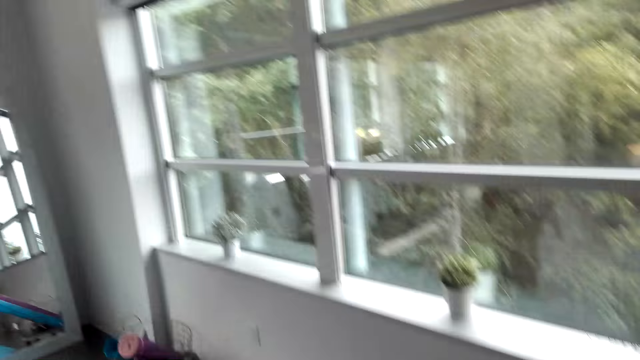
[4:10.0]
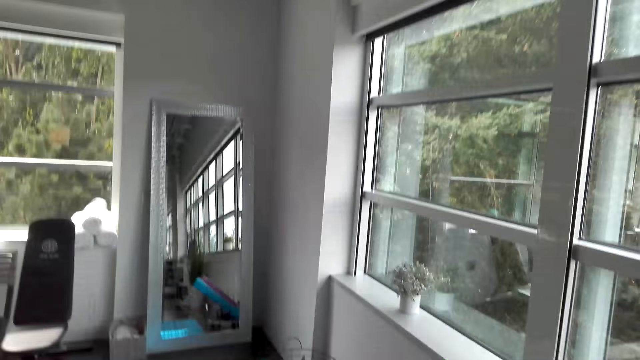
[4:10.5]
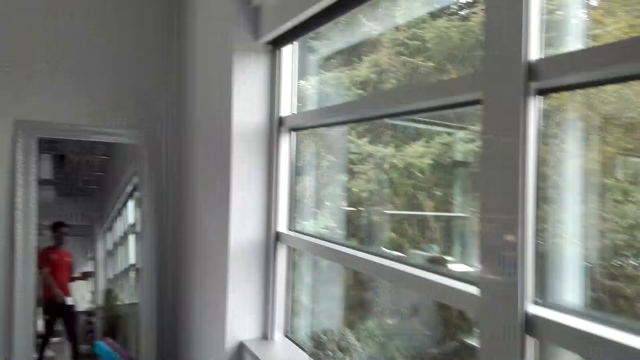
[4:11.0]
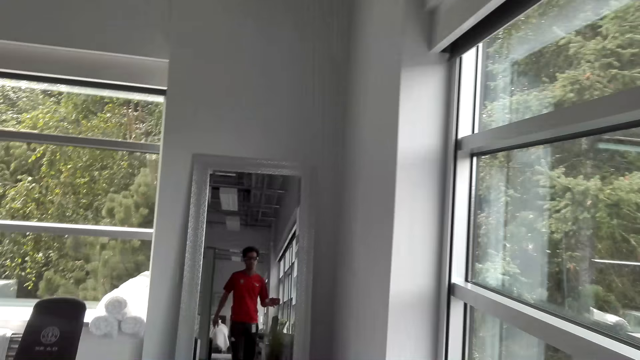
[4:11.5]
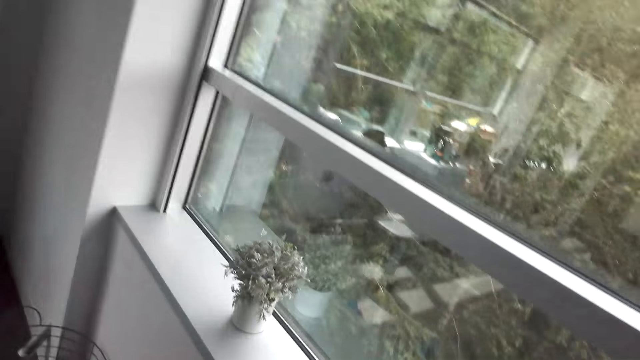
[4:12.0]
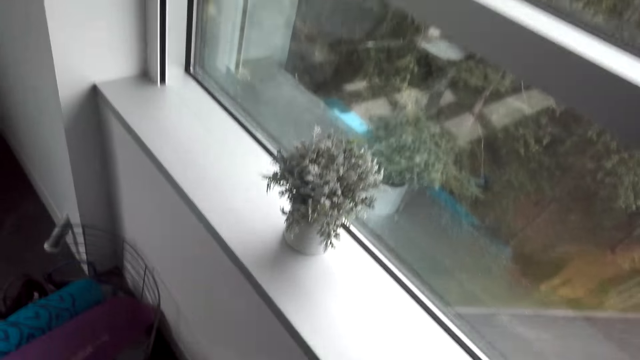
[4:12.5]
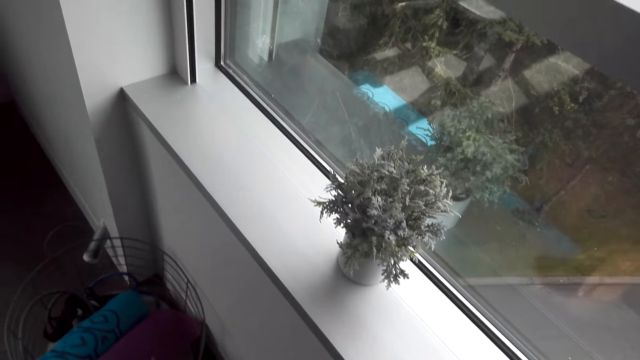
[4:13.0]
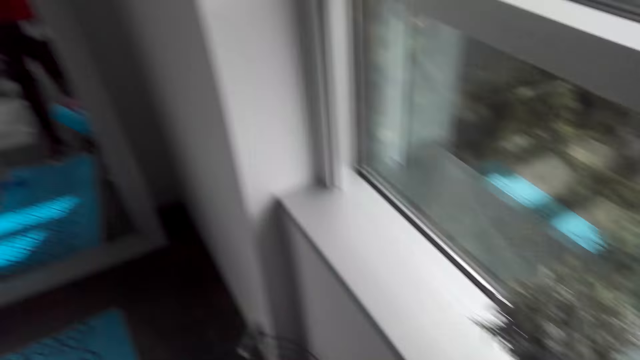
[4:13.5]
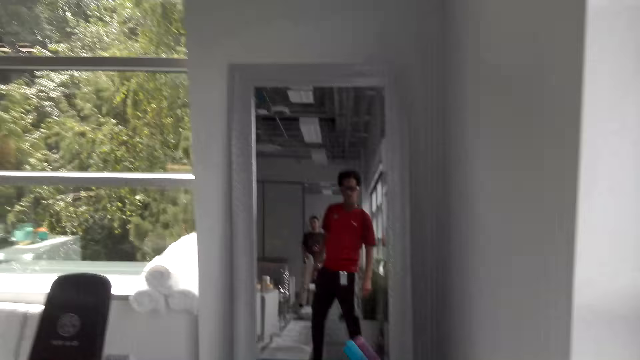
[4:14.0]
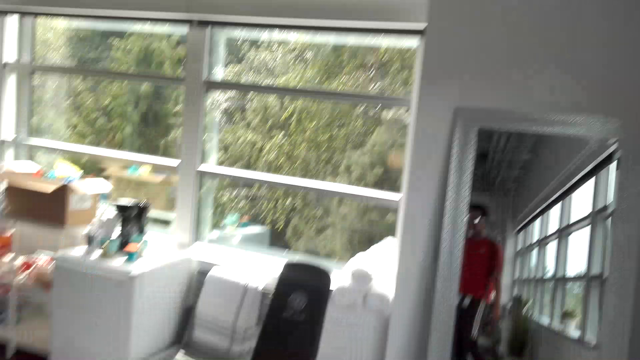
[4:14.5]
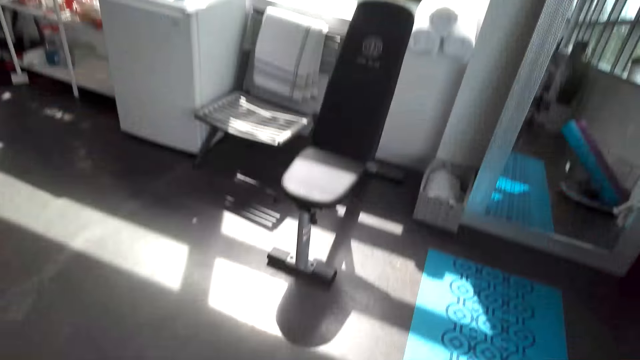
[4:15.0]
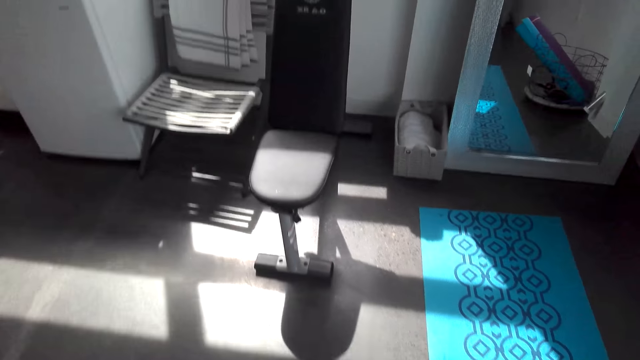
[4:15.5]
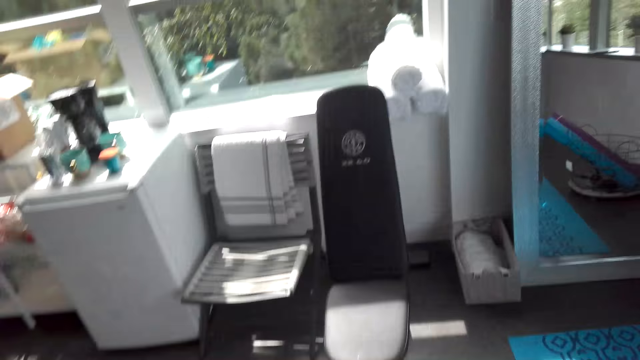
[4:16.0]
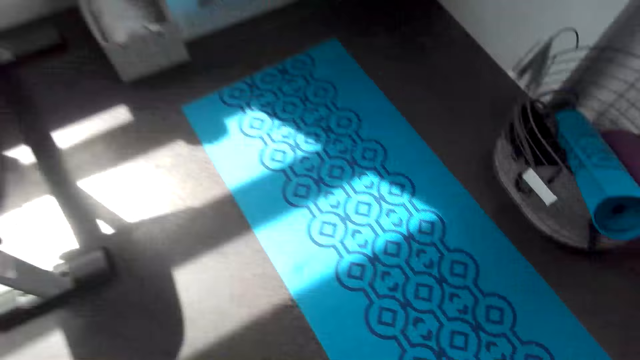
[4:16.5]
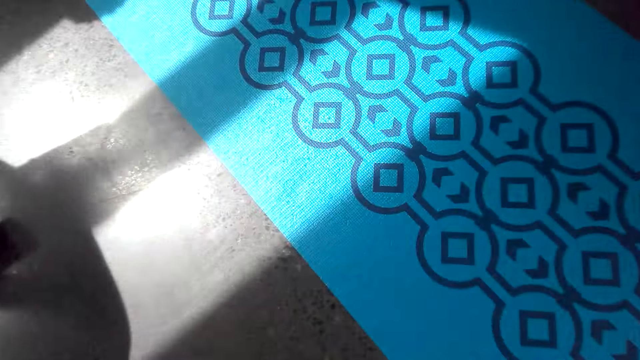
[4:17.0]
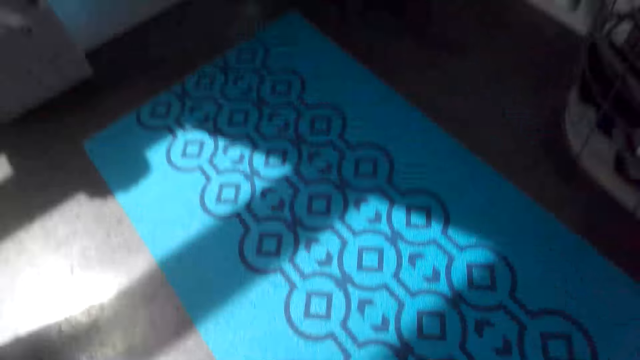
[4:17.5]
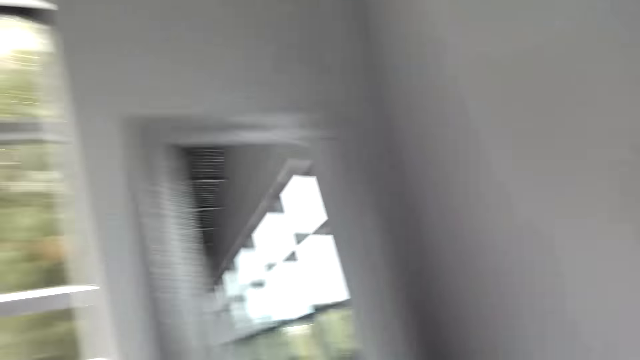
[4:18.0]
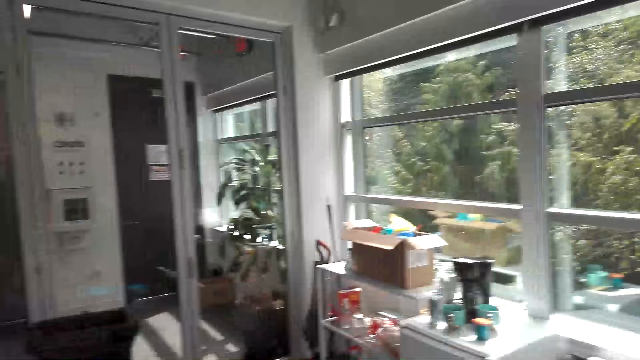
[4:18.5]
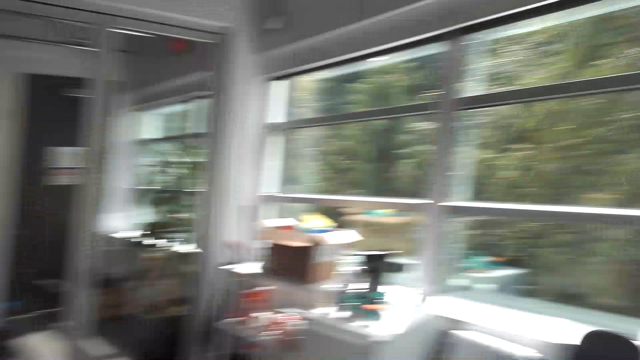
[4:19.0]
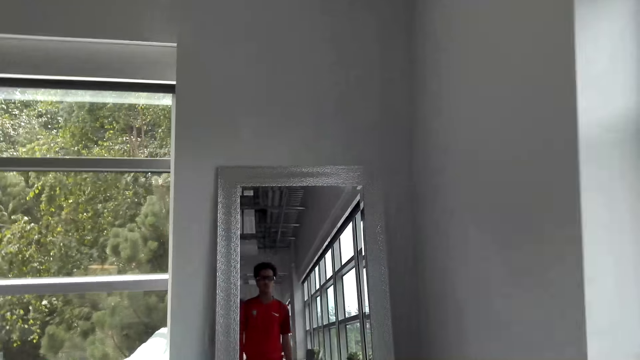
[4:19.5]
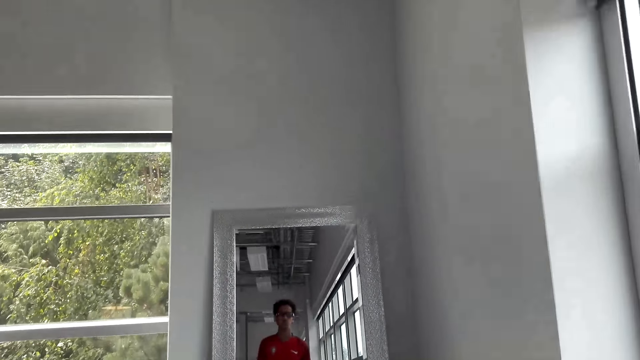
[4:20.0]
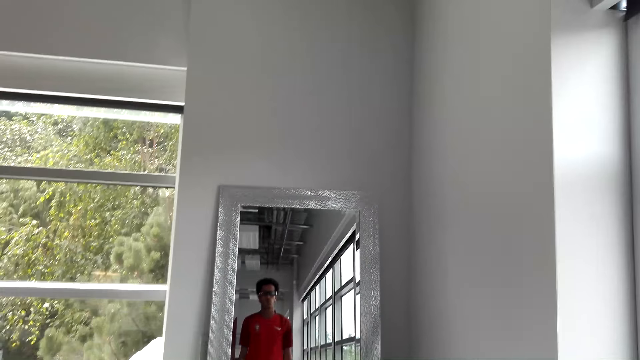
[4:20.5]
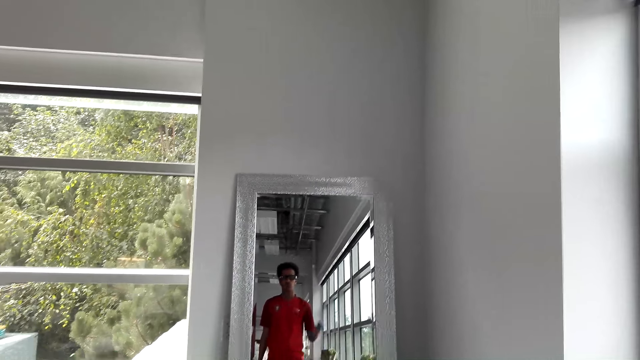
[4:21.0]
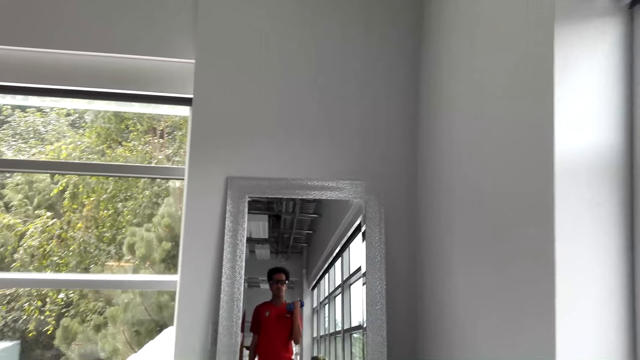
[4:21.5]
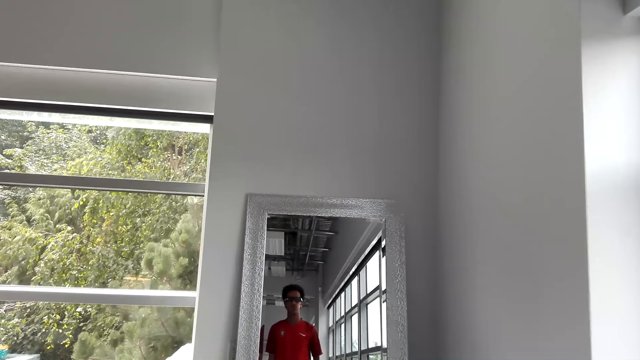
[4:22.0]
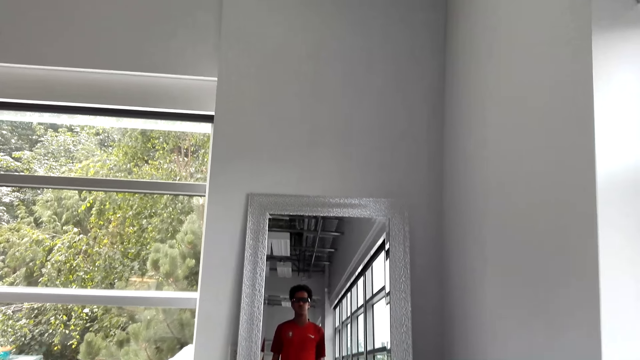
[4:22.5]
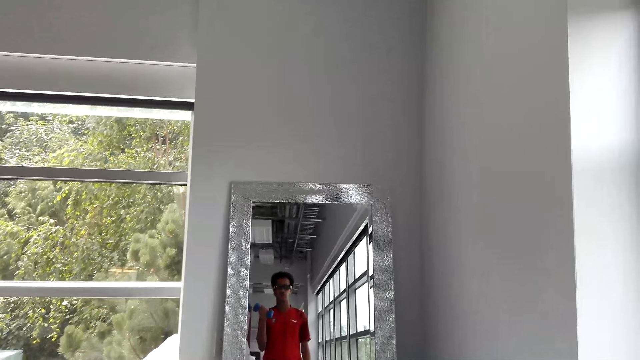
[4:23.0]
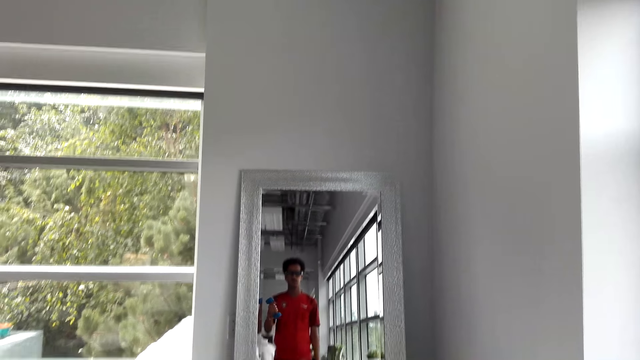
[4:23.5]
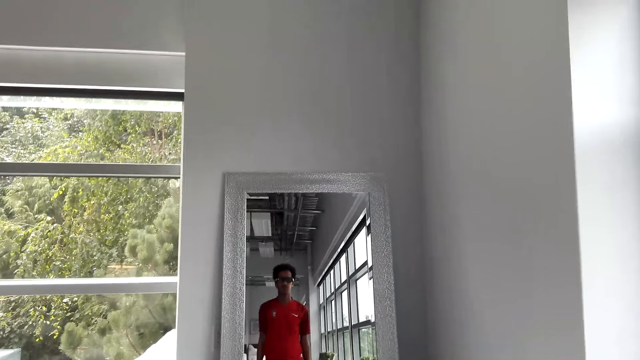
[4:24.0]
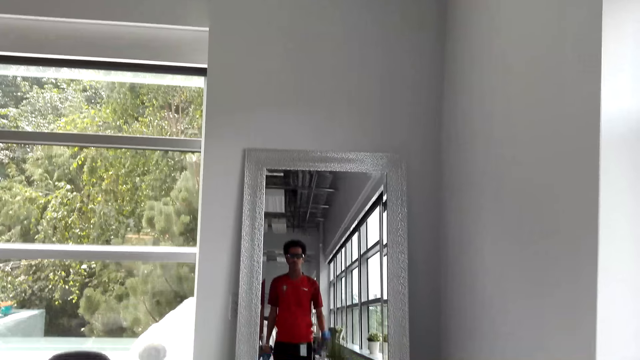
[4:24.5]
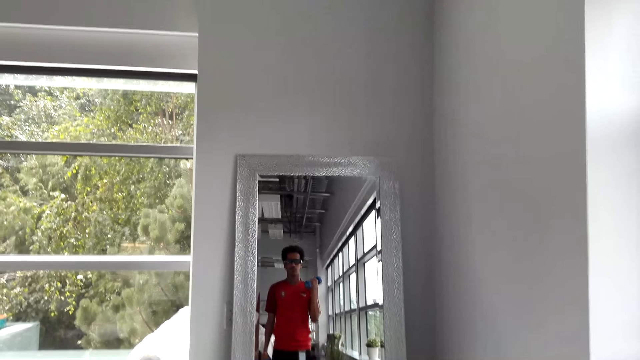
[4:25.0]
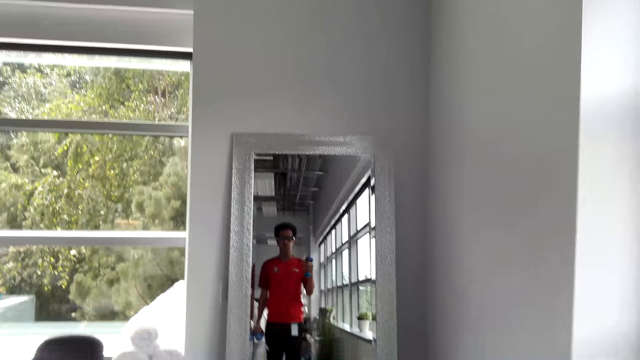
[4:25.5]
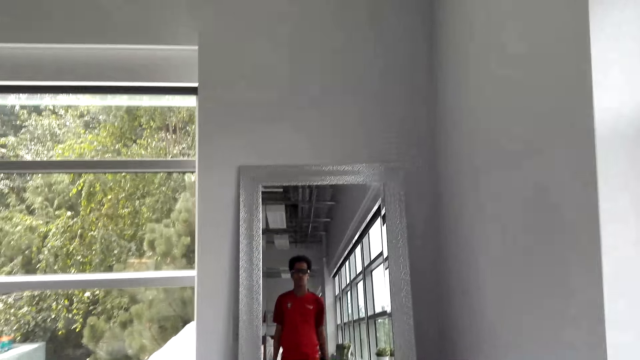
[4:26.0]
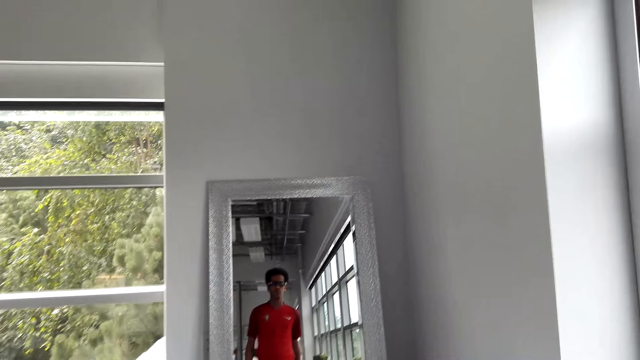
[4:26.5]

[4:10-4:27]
The camera wearer puts his phone on the window frame. He picks up dumbbells on the floor. He lifts the dumbbells up and down with his hands. A person trains in the room.

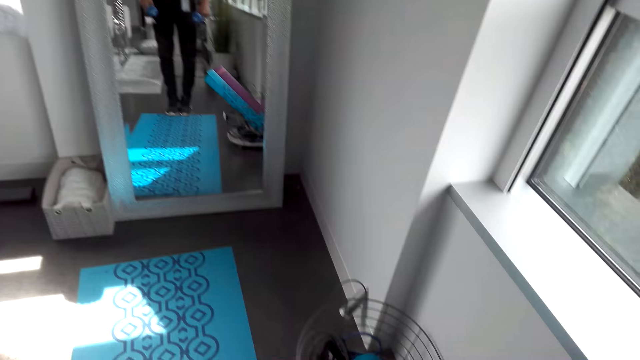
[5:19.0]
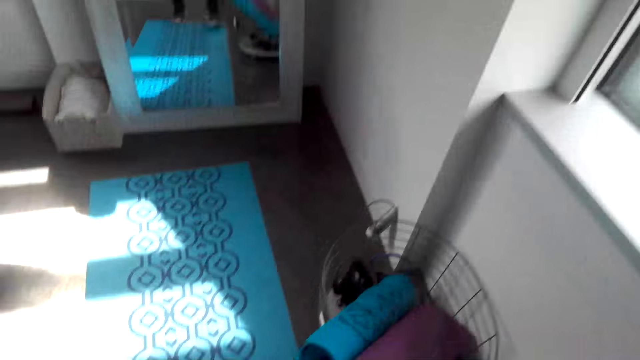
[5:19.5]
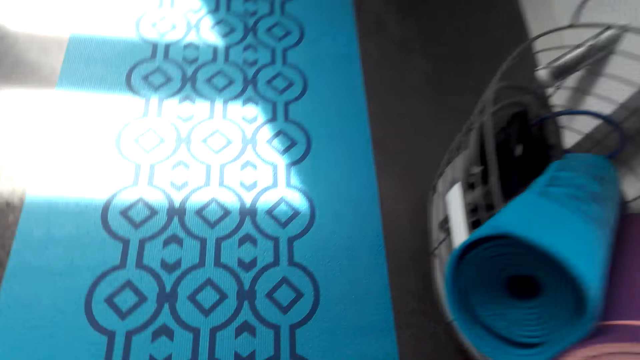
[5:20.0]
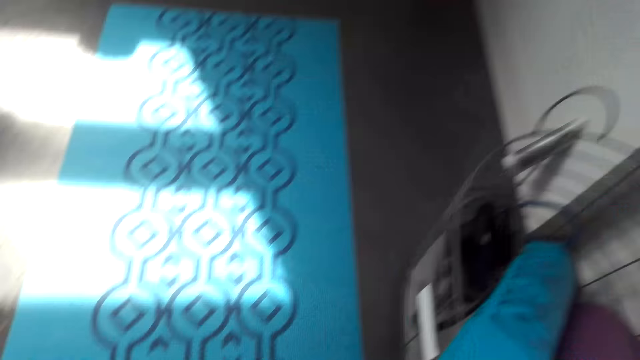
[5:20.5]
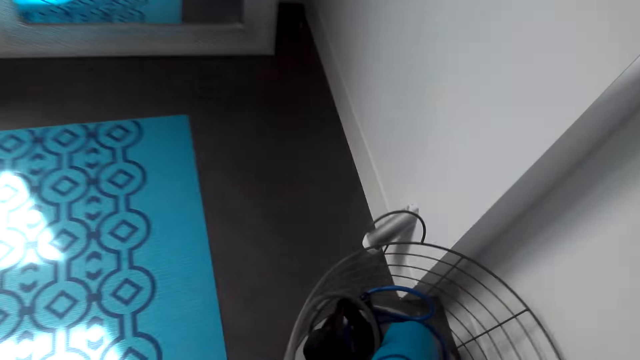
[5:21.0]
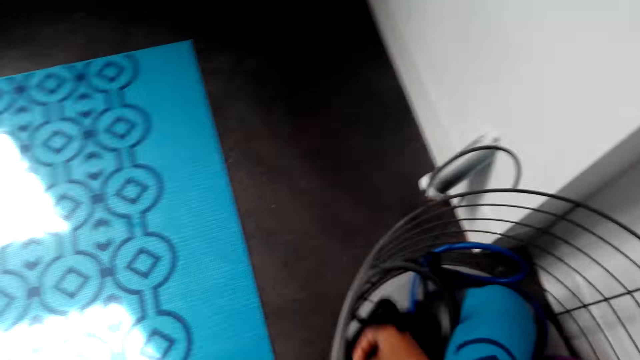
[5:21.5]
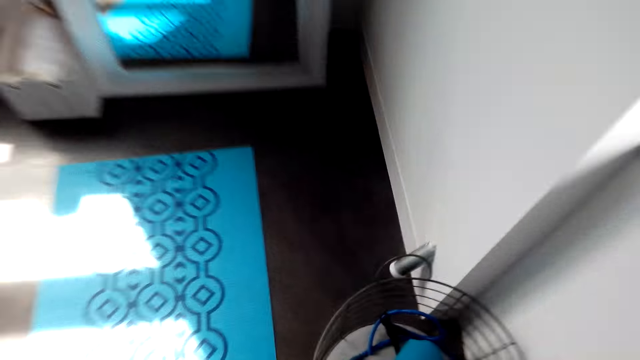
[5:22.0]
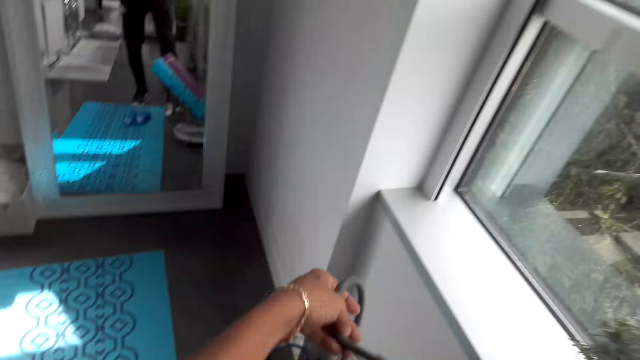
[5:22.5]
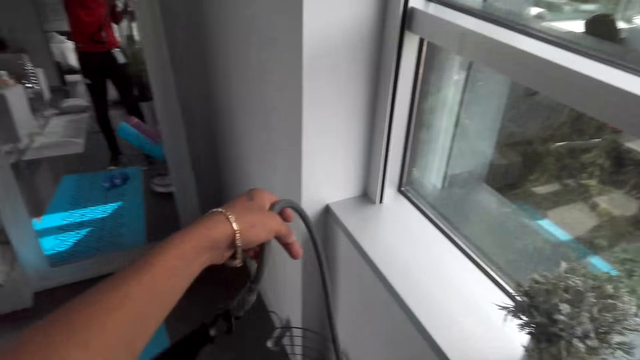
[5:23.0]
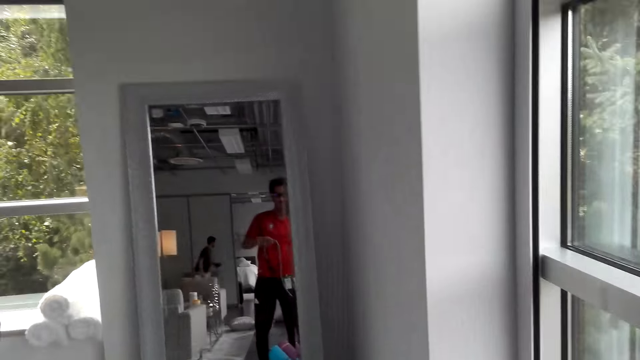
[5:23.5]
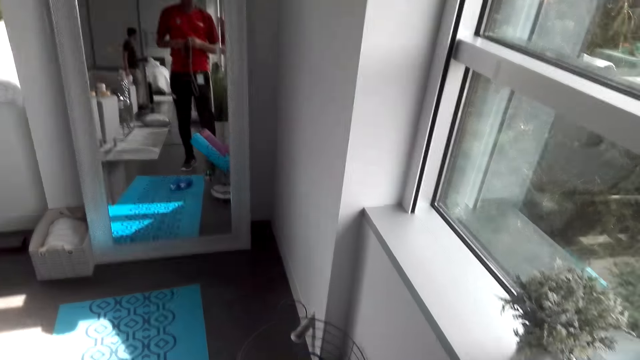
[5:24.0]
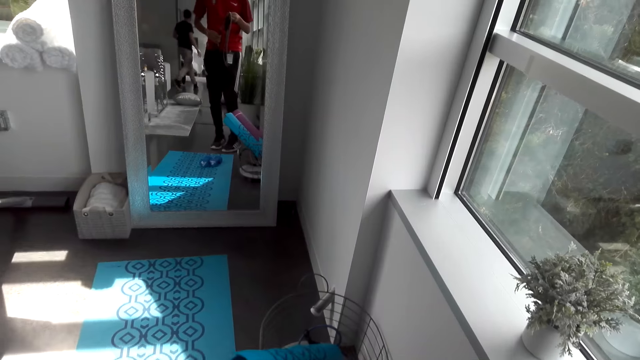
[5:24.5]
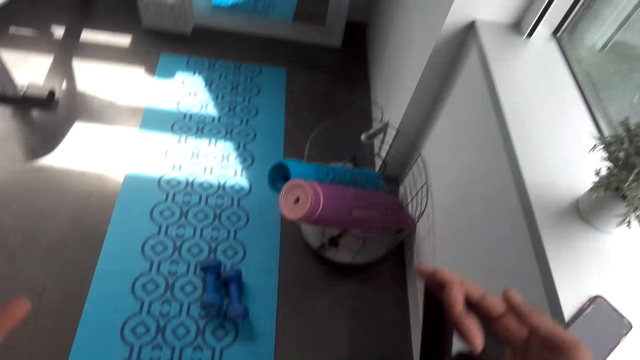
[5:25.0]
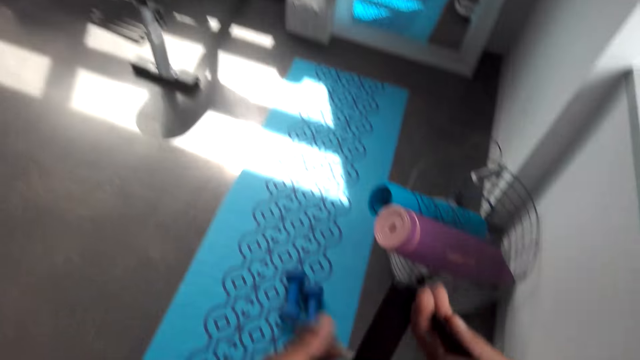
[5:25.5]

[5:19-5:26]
The camera wearer puts the dumbbells on the floor. He picks up an elastic pull rope from the basket. He holds the elastic pull rope in his hands.
